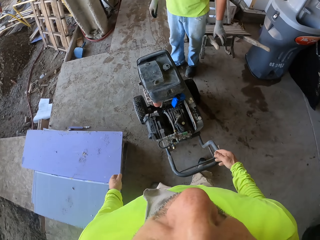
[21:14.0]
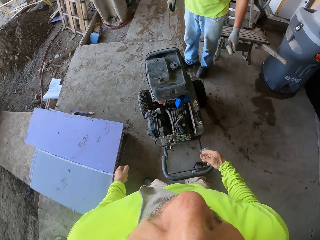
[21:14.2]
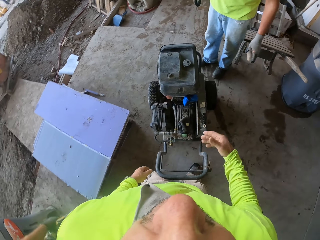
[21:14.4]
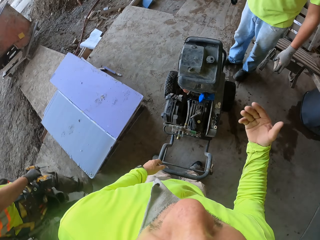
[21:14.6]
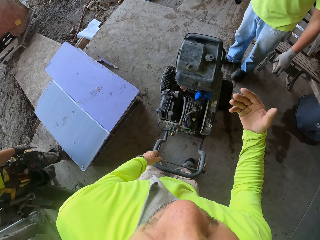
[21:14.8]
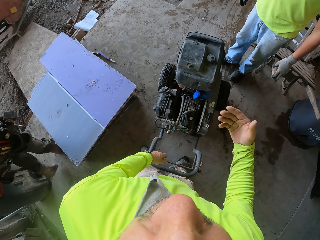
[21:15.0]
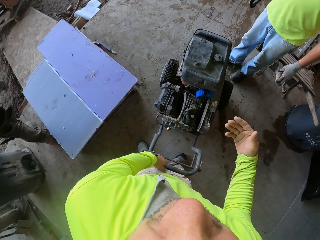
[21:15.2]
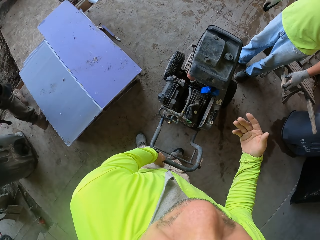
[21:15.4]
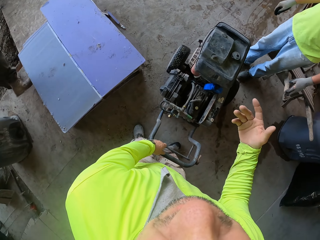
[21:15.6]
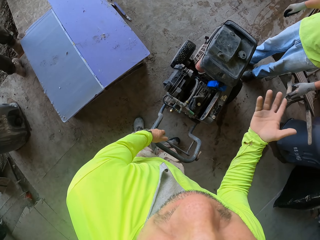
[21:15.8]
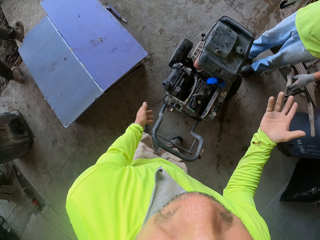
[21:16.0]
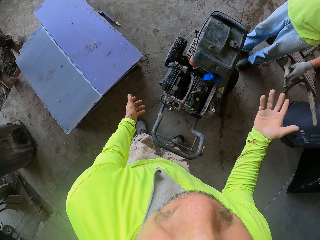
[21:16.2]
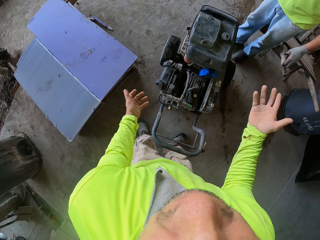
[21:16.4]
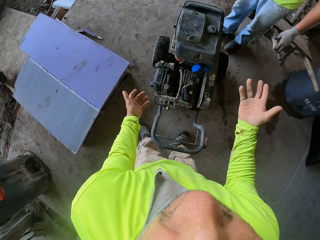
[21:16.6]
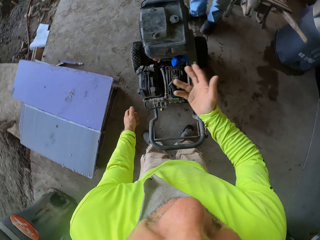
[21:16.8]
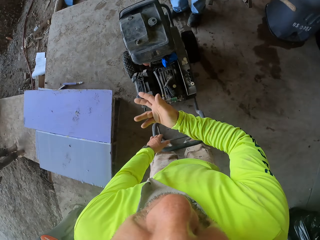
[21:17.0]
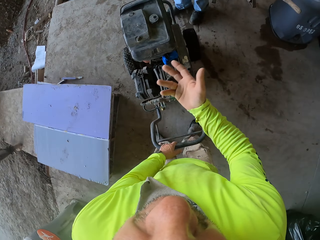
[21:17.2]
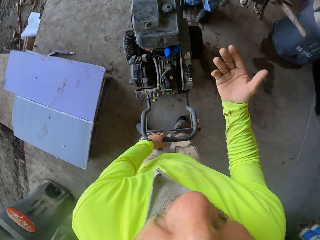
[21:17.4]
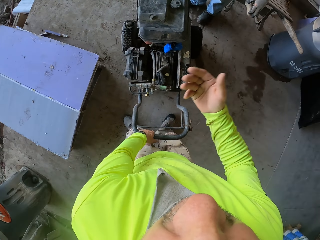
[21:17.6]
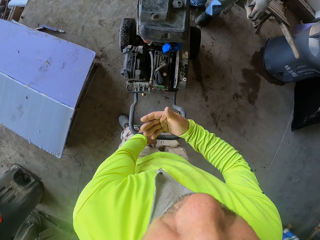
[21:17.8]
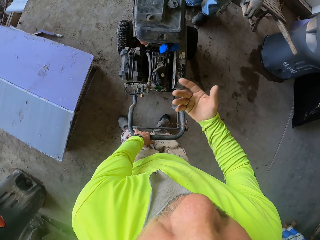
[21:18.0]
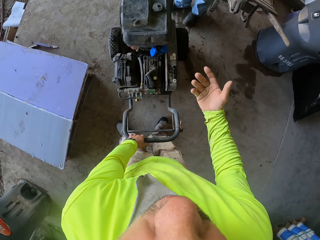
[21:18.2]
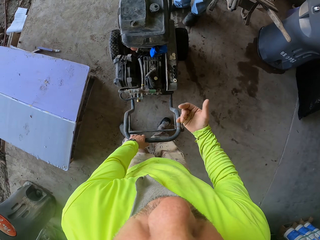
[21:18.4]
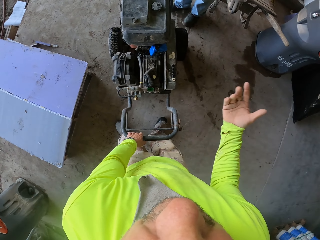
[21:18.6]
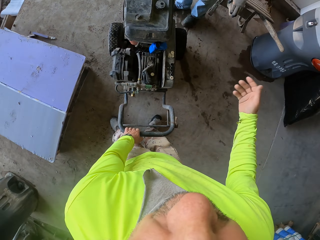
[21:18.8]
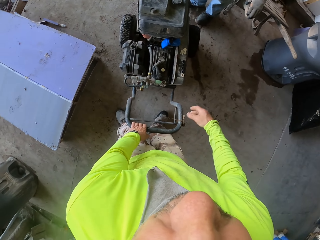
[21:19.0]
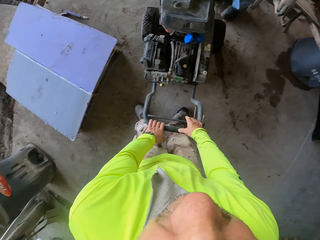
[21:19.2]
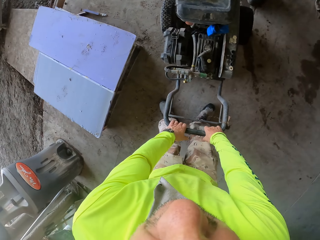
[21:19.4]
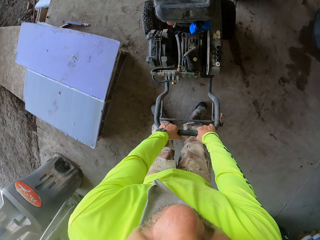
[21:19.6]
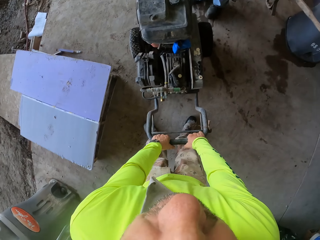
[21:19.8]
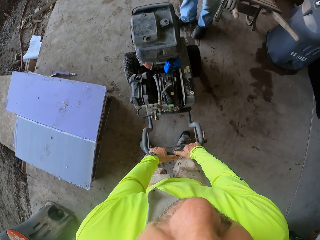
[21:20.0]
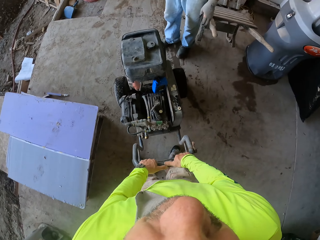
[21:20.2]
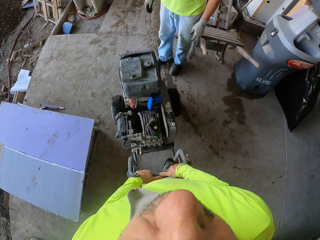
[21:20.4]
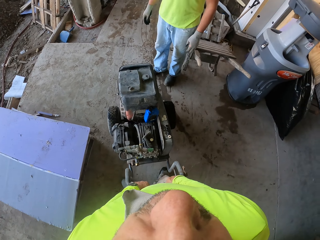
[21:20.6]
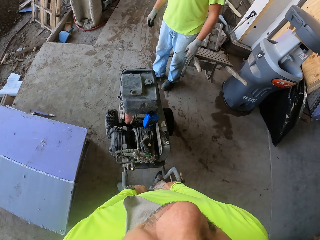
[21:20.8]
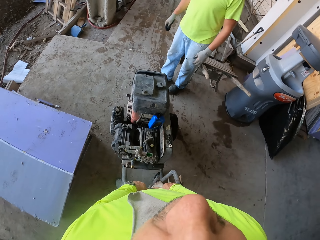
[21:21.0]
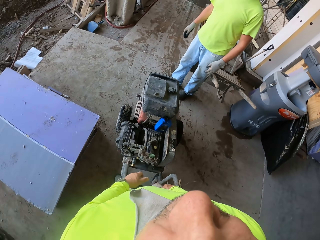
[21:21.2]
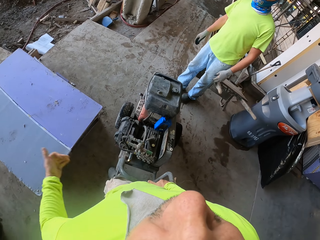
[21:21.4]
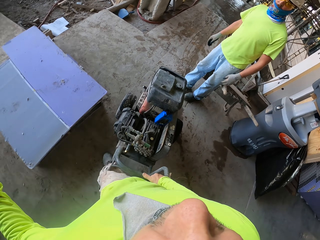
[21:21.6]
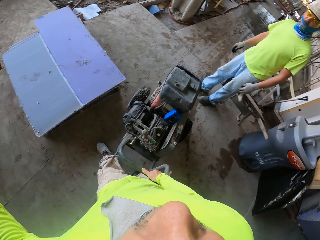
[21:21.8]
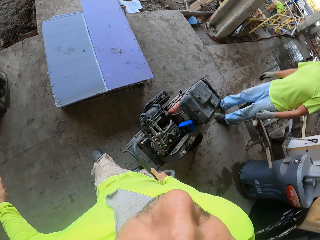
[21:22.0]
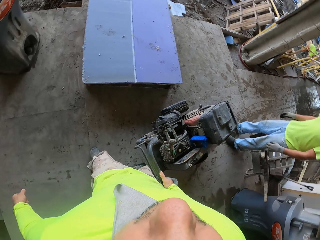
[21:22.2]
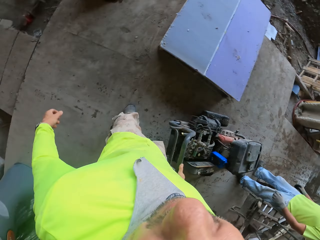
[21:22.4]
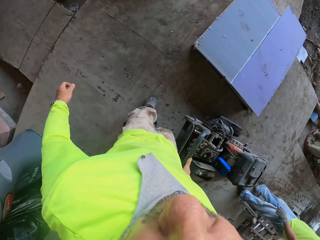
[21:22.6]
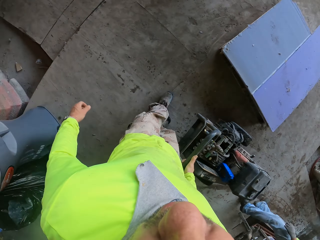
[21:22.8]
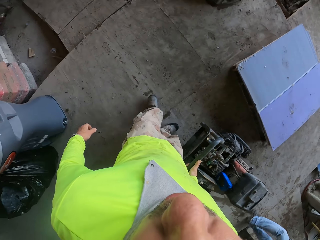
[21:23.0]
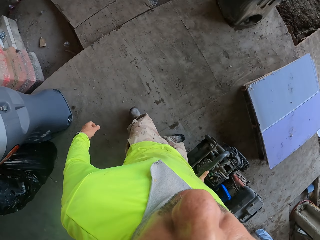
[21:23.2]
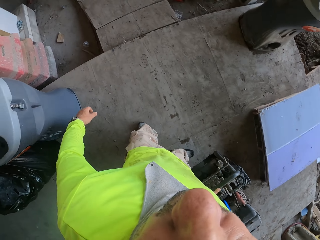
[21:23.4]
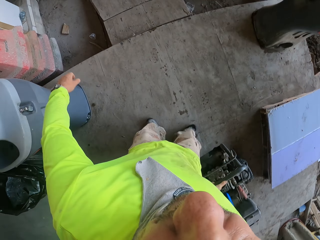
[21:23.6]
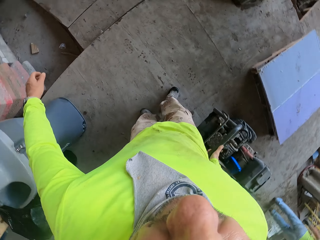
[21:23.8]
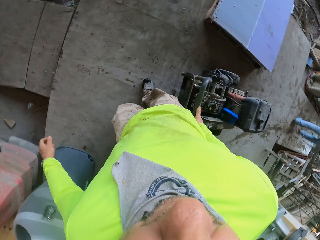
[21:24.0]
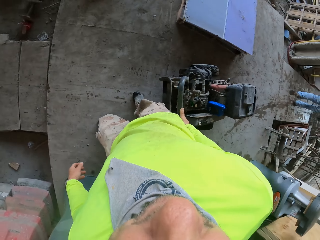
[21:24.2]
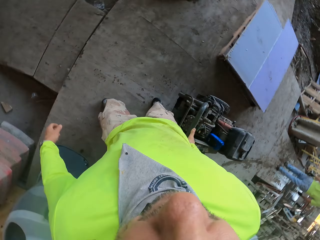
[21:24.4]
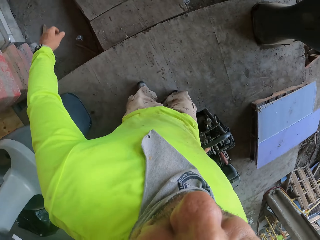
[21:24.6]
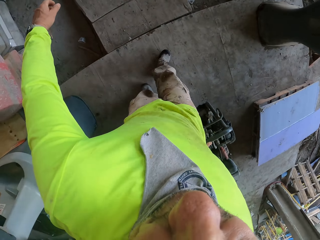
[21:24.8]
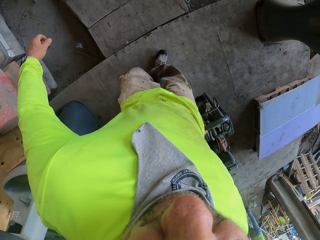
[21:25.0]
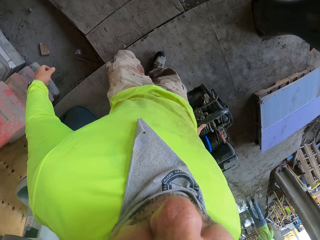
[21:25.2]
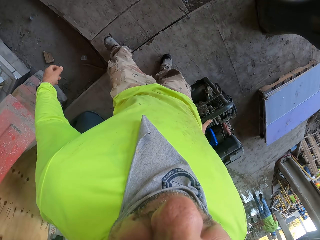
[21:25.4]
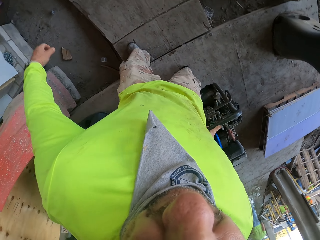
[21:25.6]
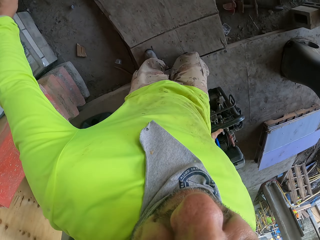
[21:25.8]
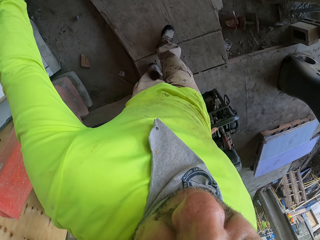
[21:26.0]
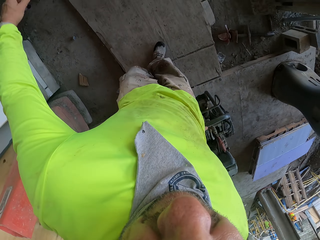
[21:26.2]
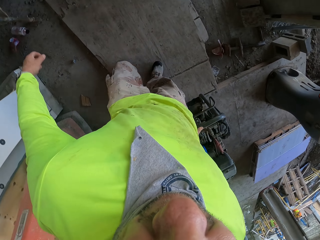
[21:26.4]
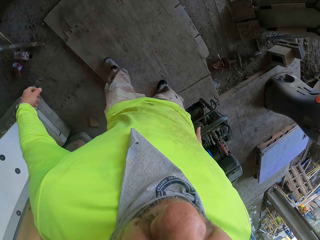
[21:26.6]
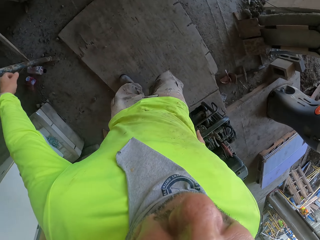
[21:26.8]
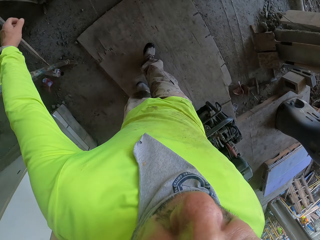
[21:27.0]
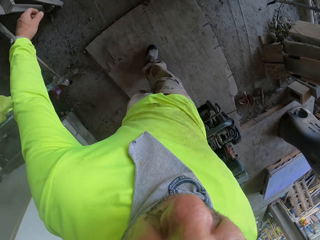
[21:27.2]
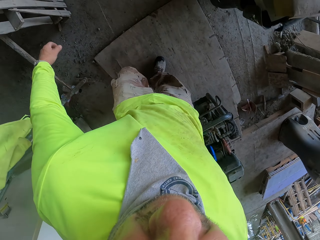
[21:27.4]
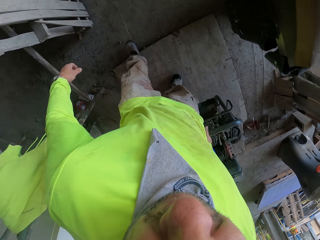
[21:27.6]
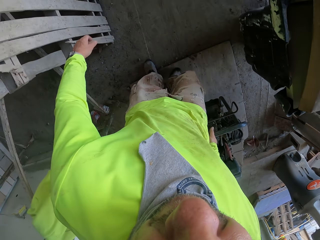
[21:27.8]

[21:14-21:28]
The camera wearer talks to a man. They push the surface grinder. They pull the generator.

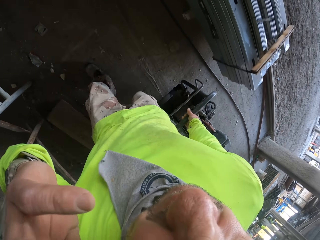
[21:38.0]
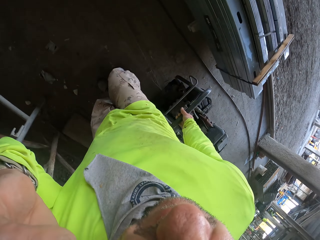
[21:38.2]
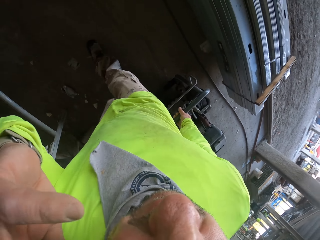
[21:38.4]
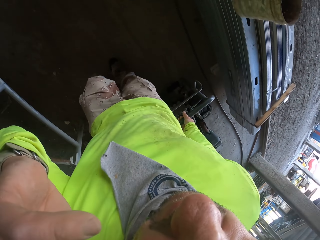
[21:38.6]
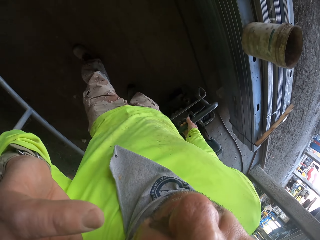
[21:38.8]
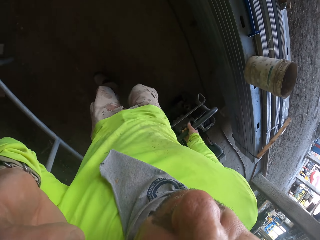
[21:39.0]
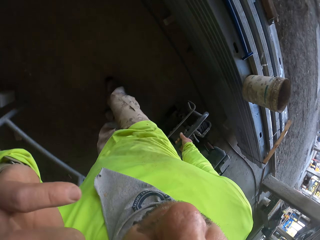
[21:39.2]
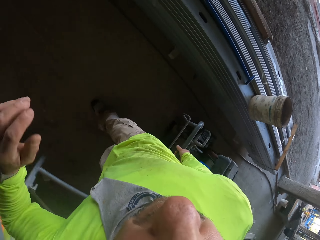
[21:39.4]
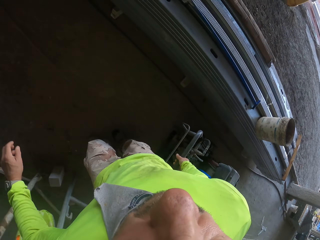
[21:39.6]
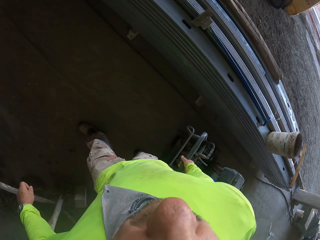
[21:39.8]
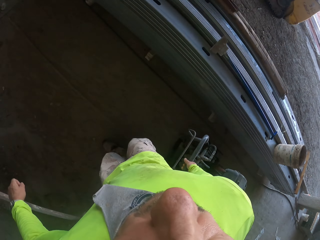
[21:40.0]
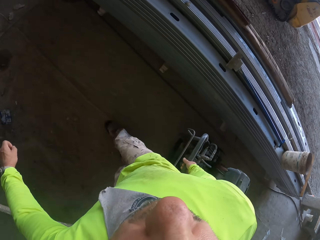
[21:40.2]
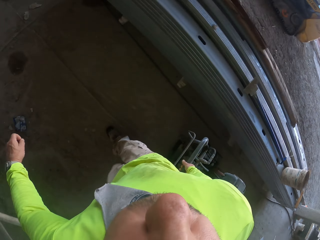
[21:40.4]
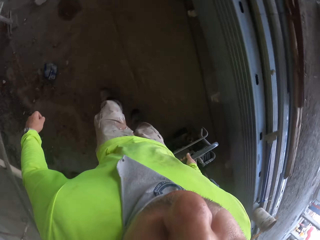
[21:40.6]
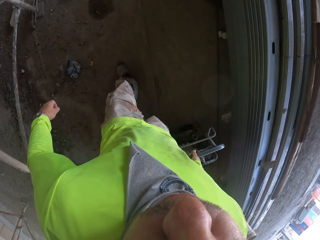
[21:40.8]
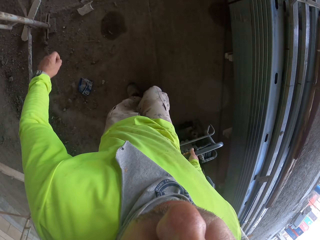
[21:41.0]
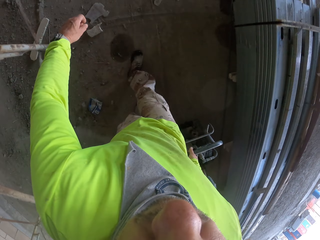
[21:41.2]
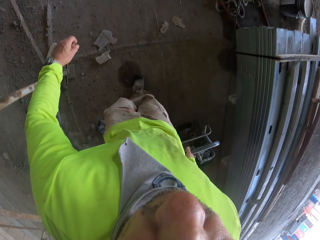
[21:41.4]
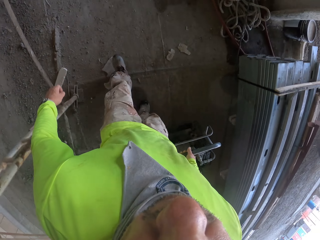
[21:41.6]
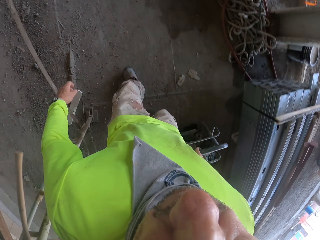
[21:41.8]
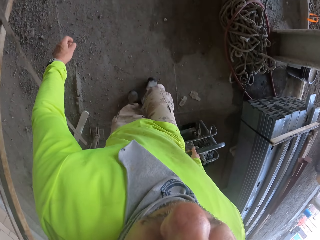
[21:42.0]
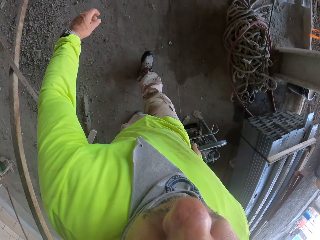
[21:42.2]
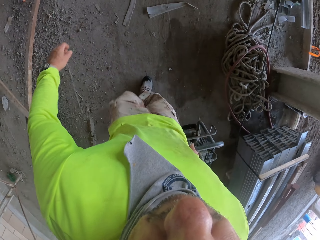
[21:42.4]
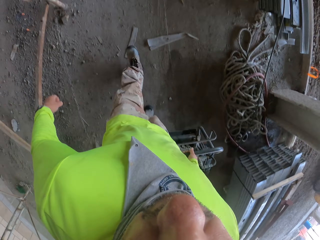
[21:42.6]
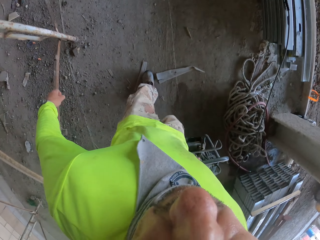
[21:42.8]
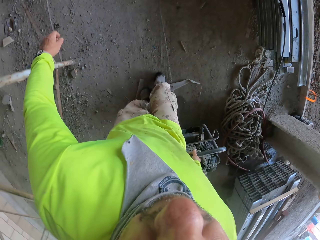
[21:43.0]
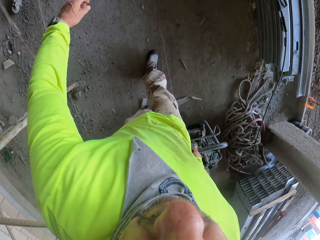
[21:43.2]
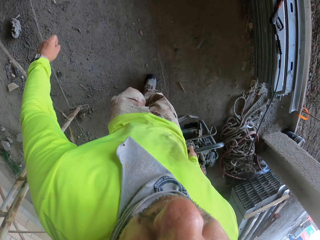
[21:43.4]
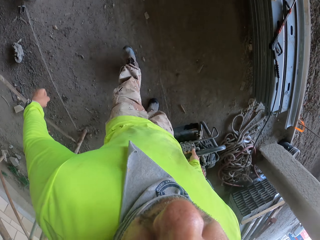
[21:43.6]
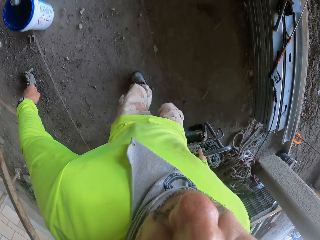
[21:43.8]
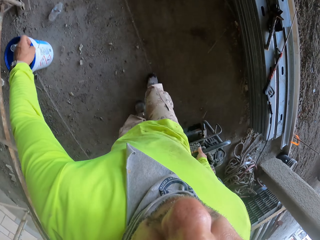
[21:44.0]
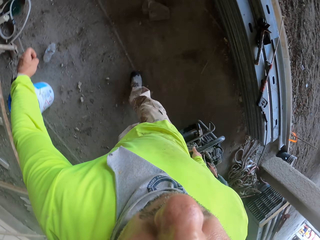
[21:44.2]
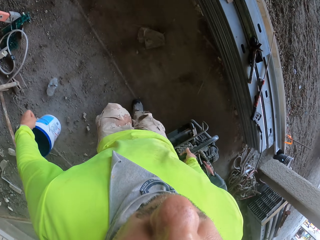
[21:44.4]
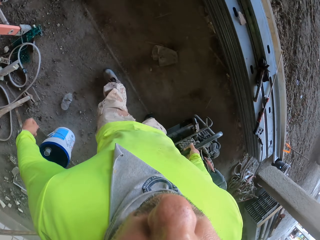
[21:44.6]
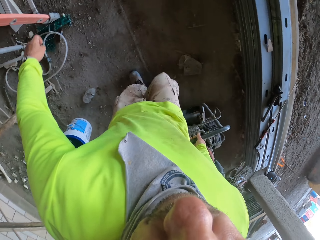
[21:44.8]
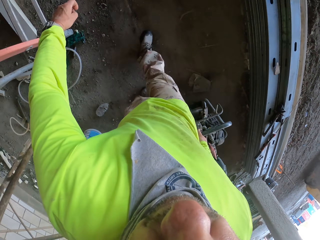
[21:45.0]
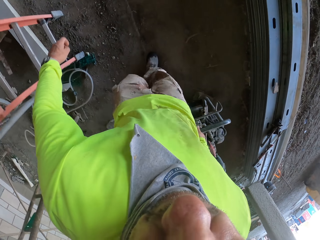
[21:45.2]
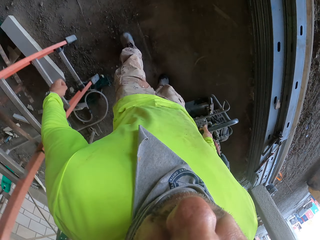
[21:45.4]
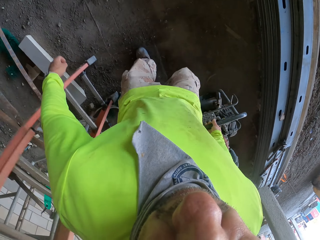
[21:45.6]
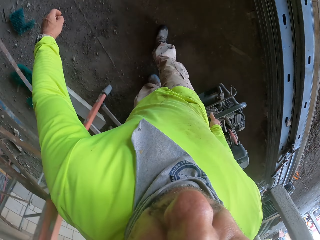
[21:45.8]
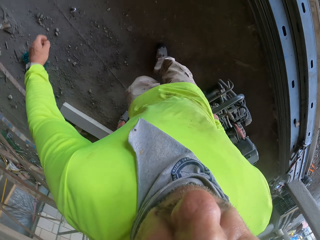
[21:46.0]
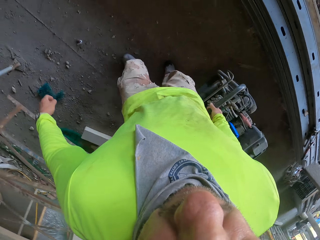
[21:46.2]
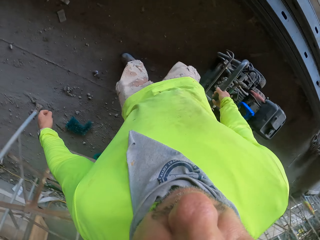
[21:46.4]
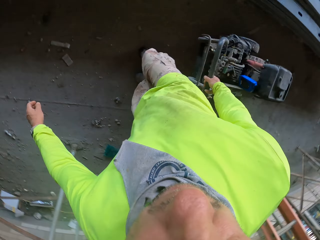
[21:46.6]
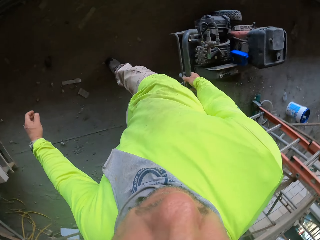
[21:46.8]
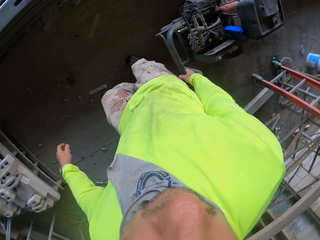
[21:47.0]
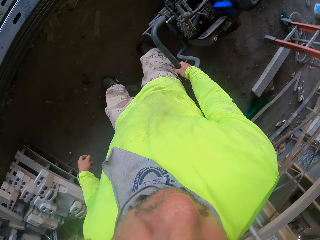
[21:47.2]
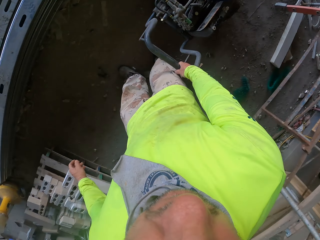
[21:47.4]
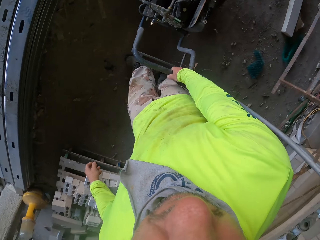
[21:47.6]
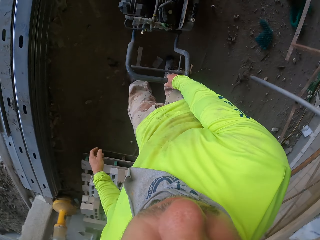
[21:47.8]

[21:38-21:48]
The camera wearer lifts up the hand. They push the surface grinder.
